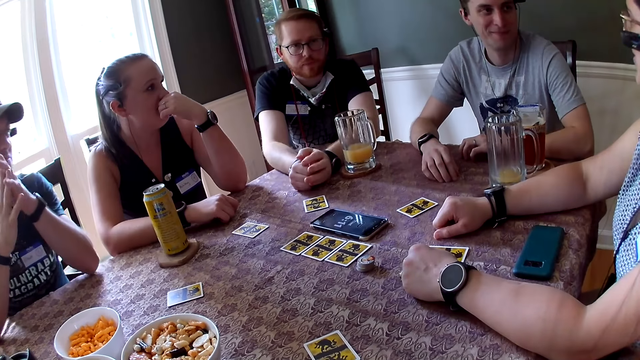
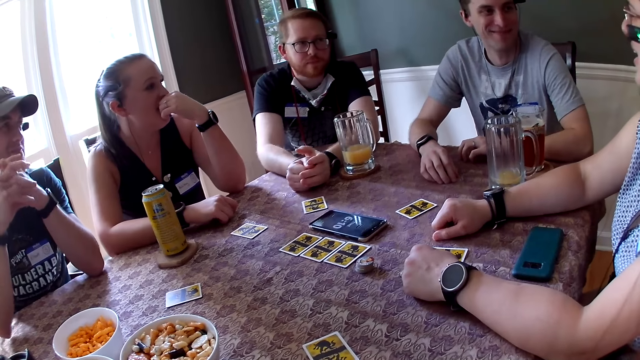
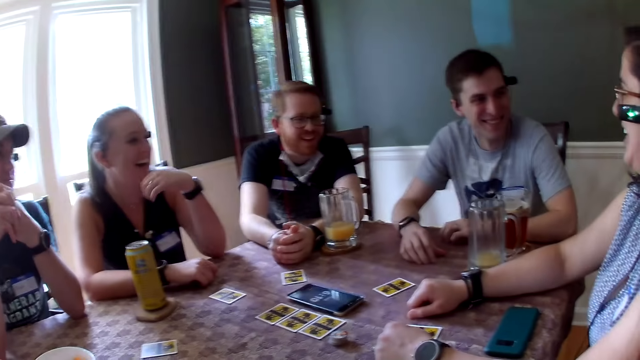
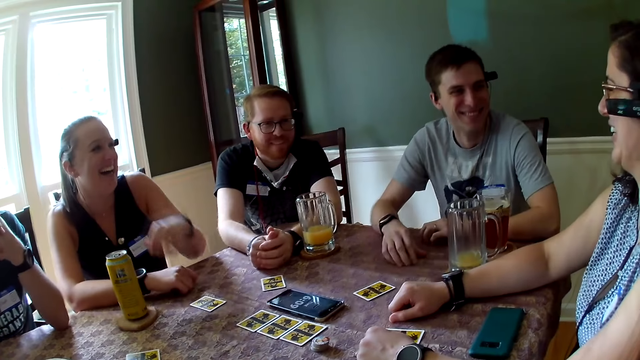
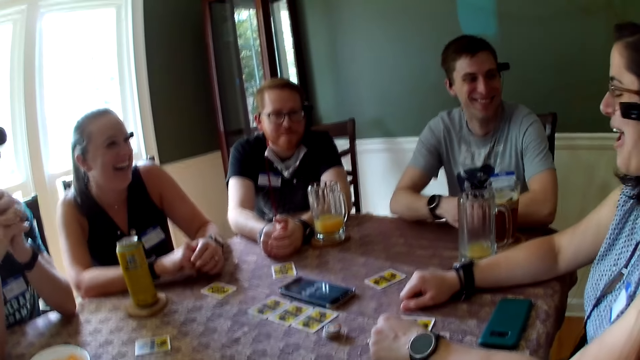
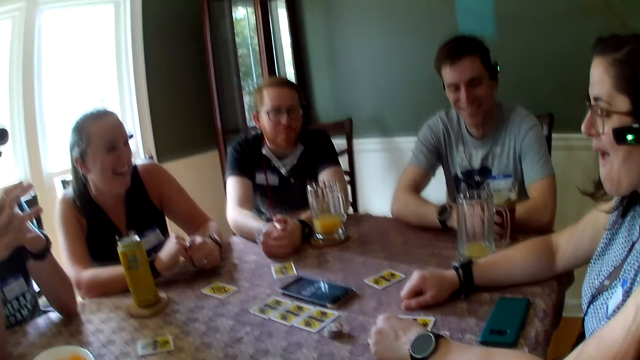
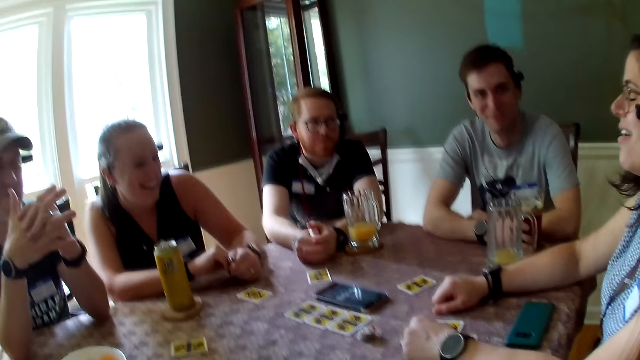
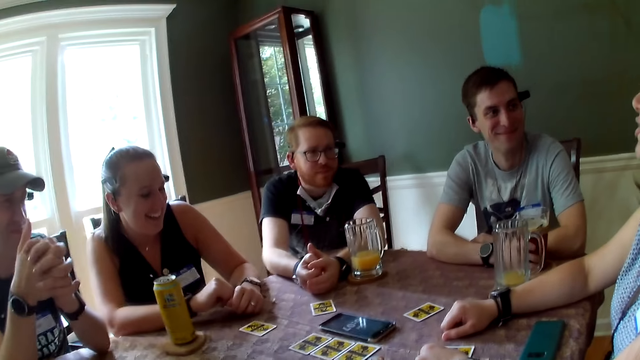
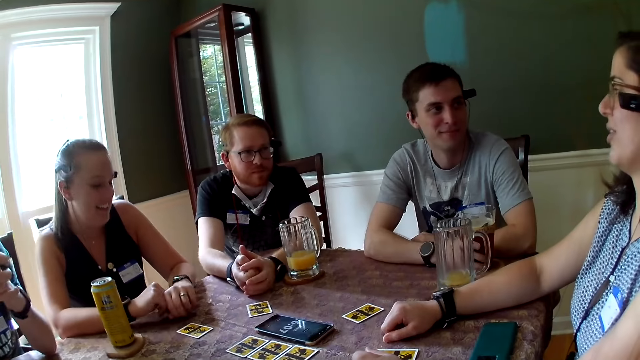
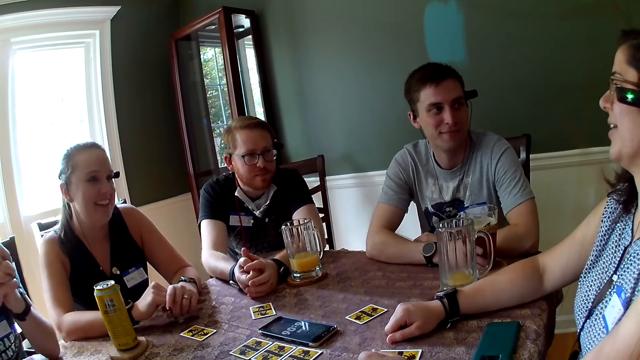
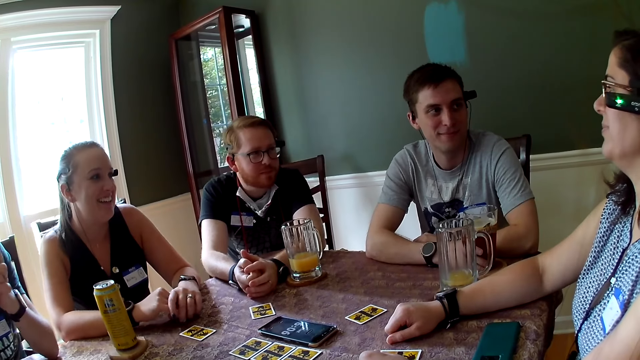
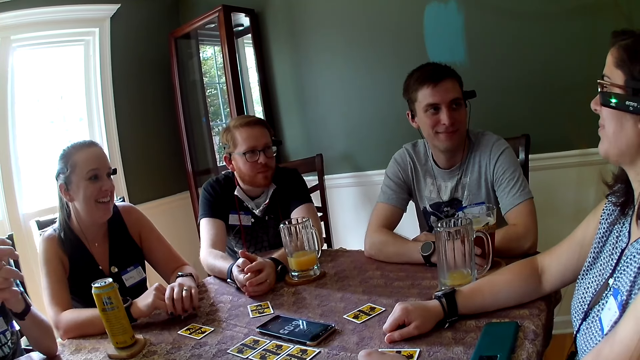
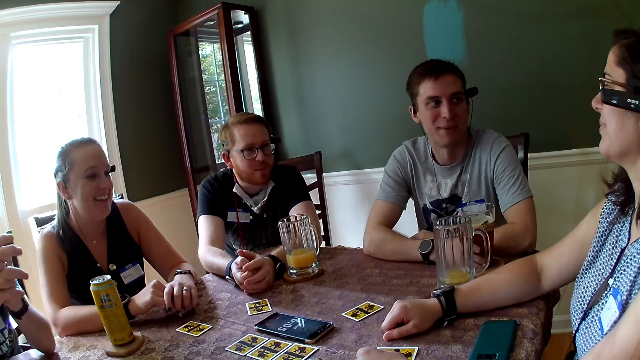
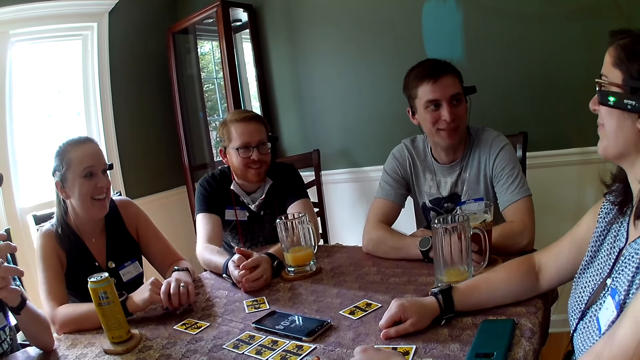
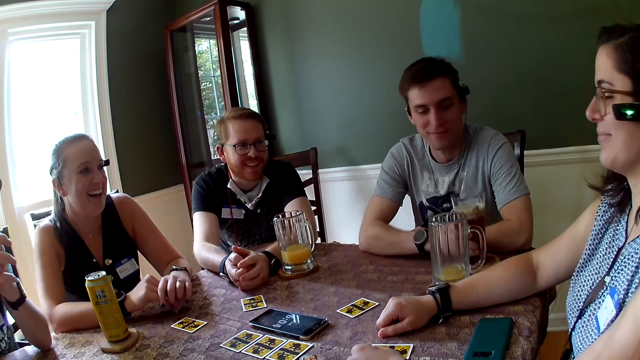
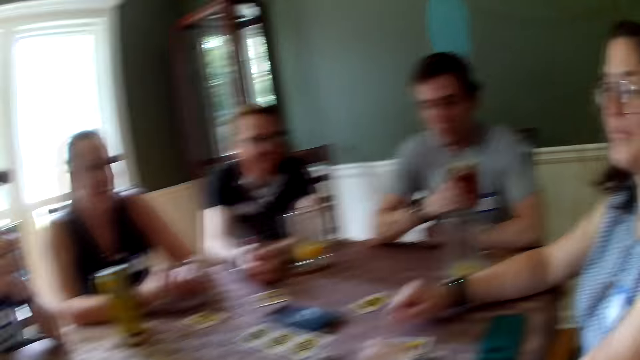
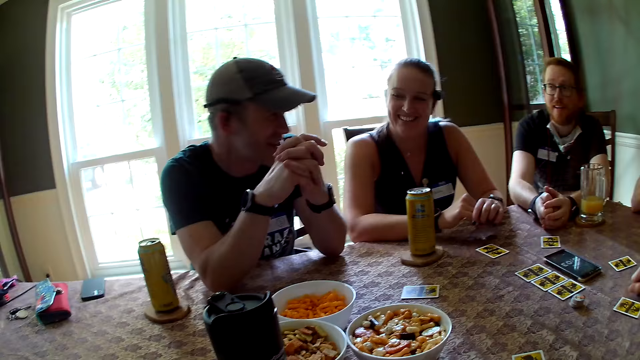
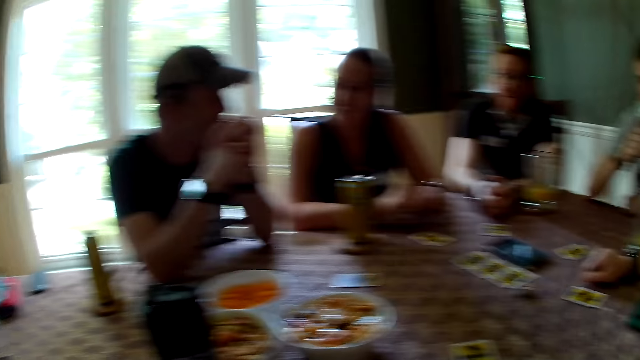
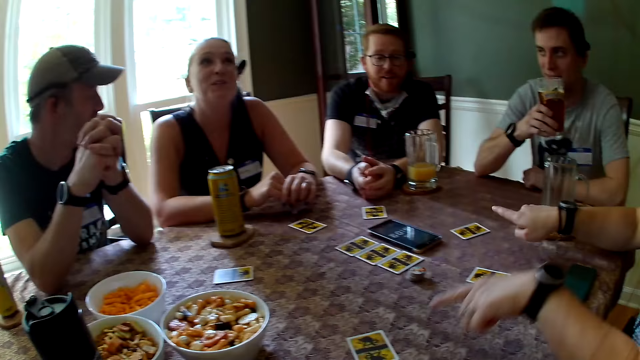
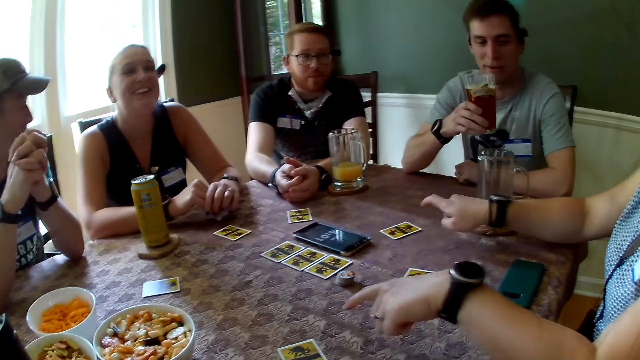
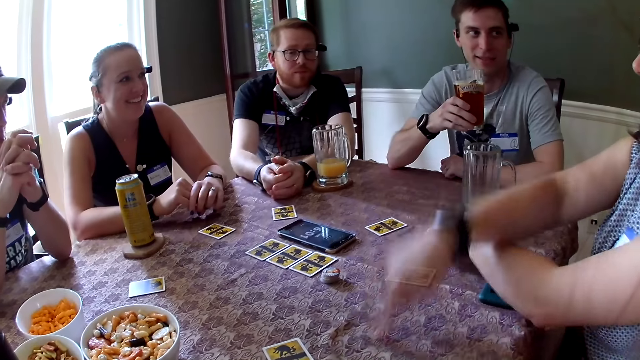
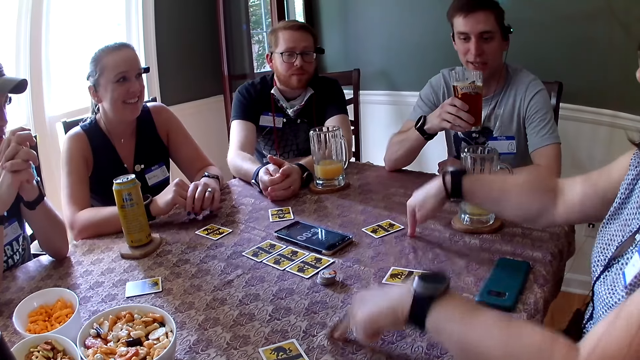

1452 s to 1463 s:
A person puts the hand on the table. A woman laughs. The camera wearer laughs with the group of people at the table. Another woman laughs with the group of people at the table. A man smiles. Another man laughs. Another person moves the hand on the table. A third person moves the hand on the table. The first woman speaks to the second man. The first man speaks to the first woman. A third man speaks to the group of people at the table. The other woman laughs. The second man carries the cup of juice from the tables with his right hand. The third person drinks the juice in the glass. The first man speaks to the first woman. The other woman speaks to the third man. A fourth person moves the hand on the table. The first woman describes the game on the table with her hands to the group of people on the table.

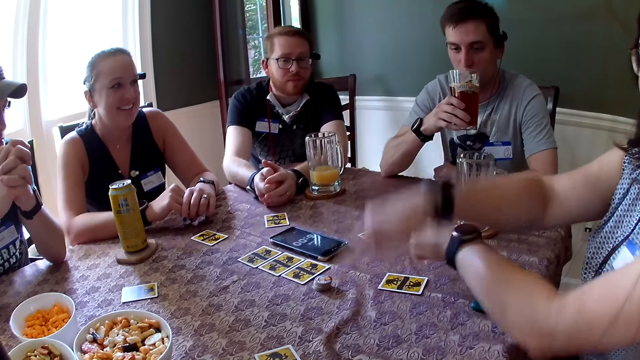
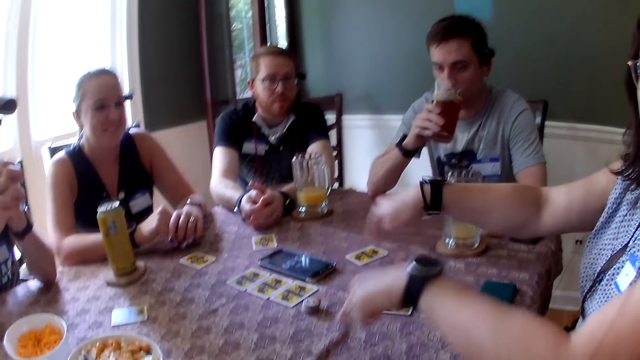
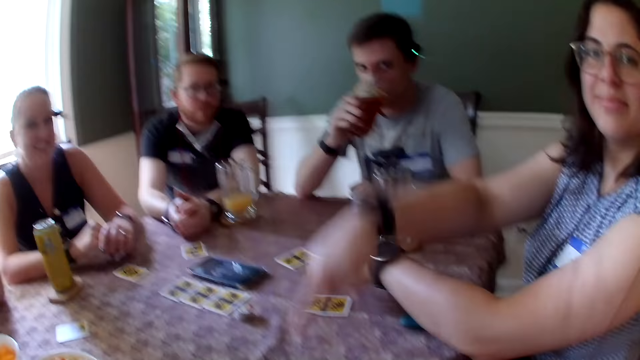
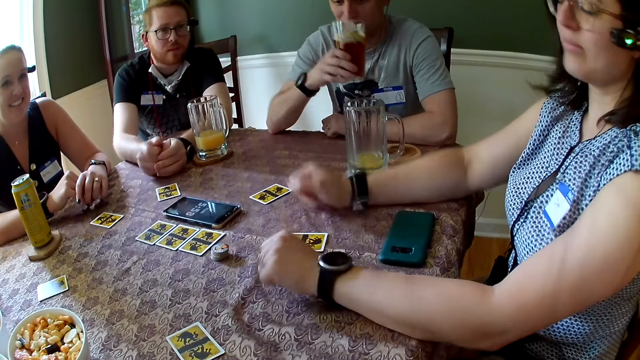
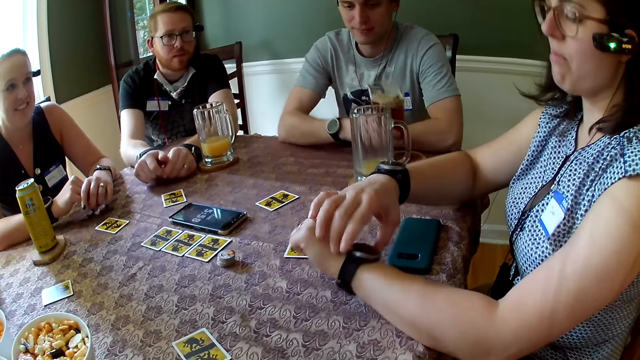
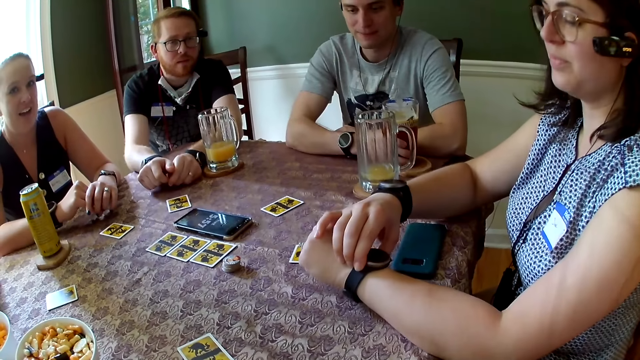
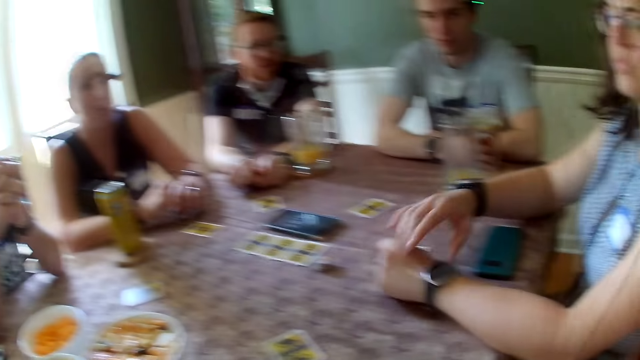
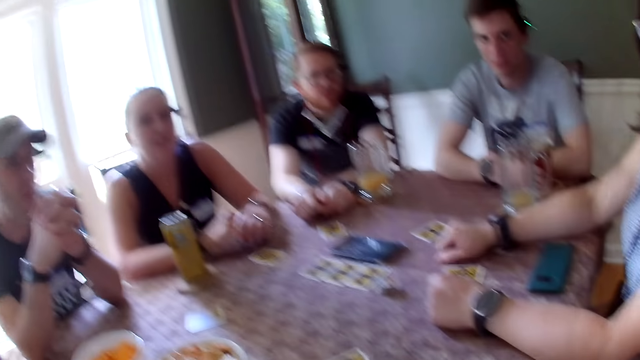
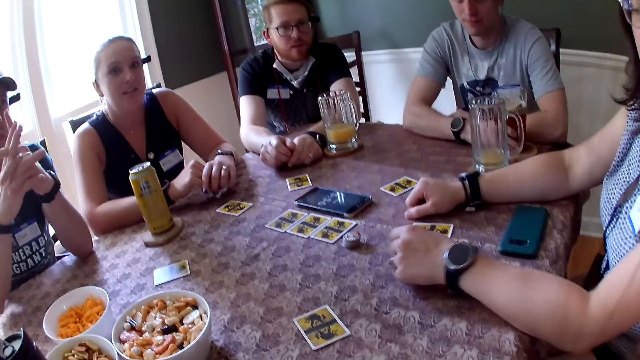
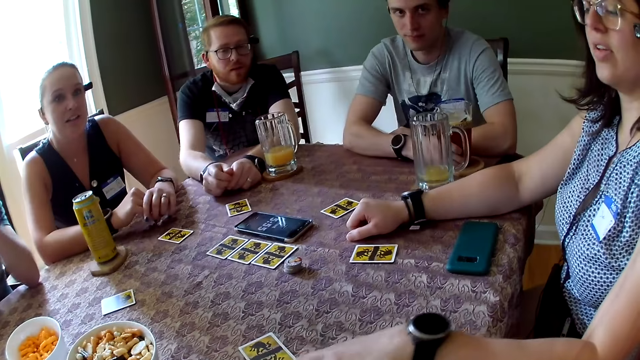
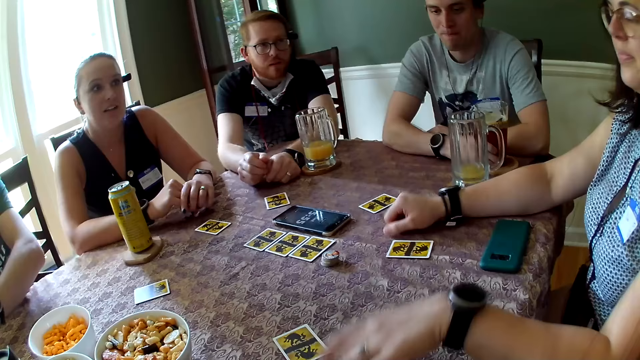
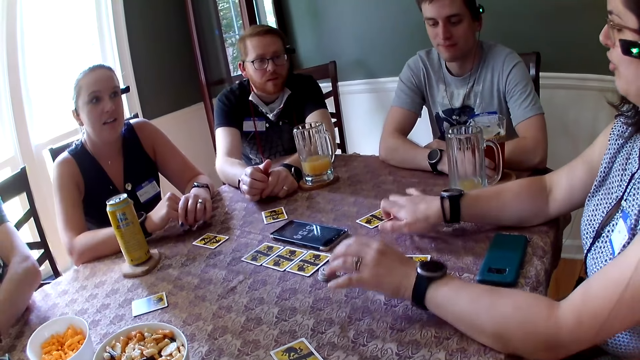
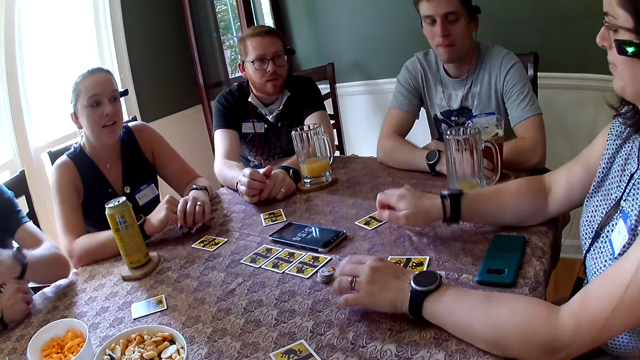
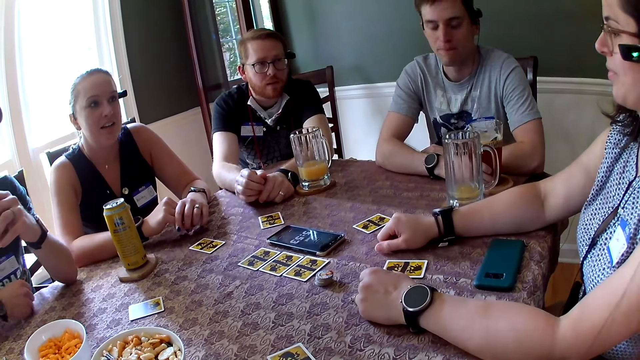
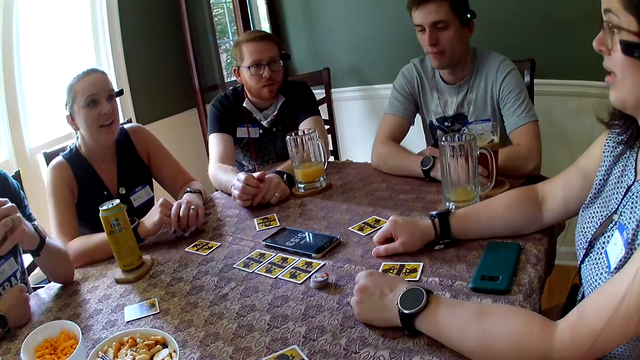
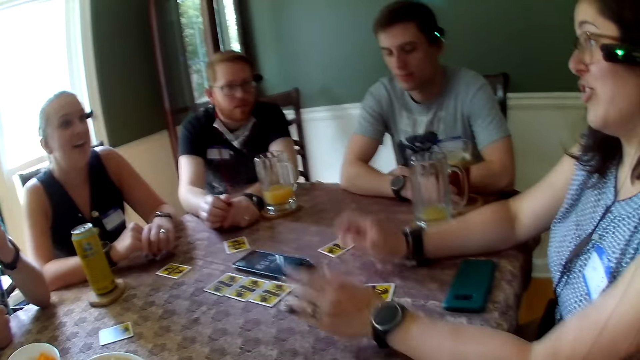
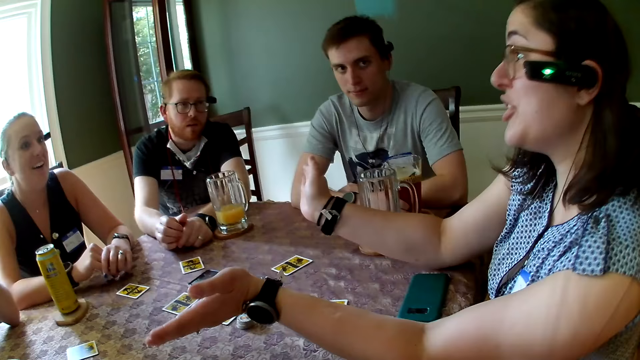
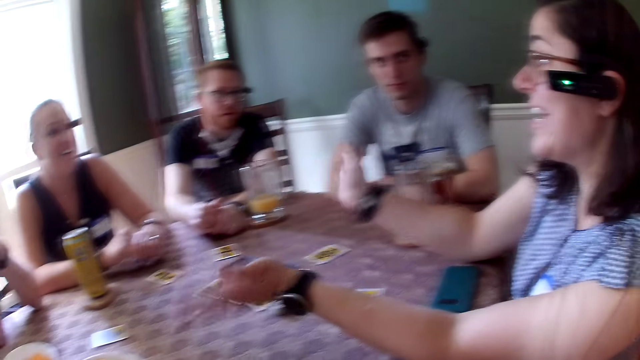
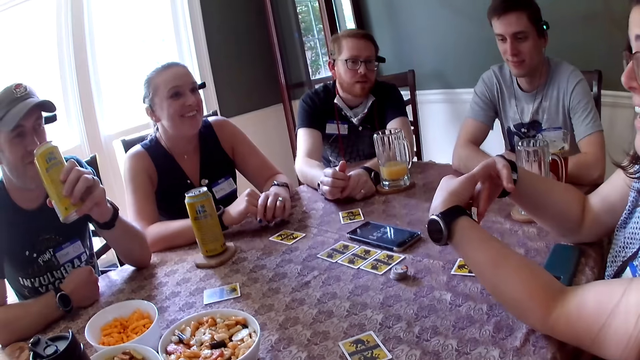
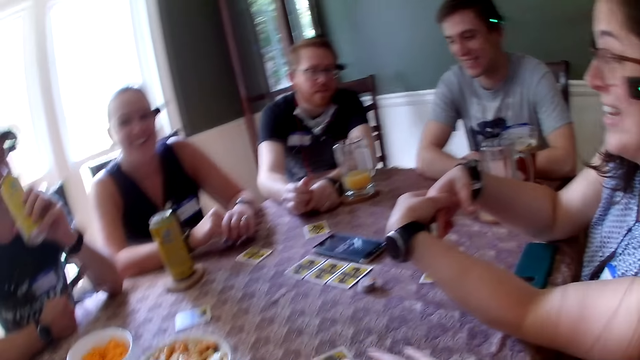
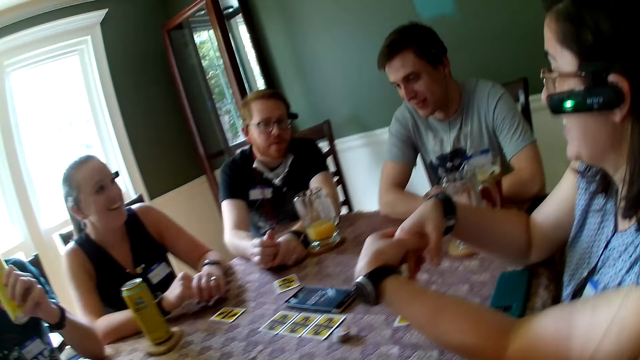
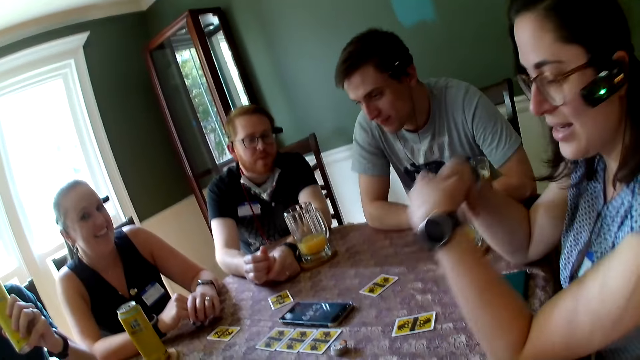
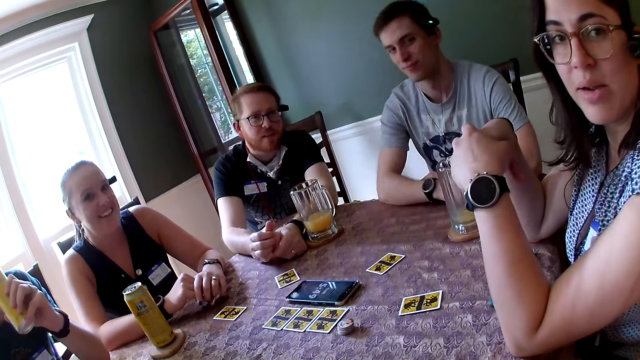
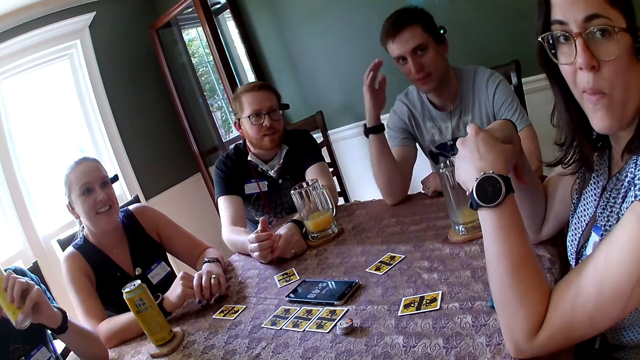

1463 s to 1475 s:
A man drinks the juice in his right hand. The camera wearer speaks to a woman. The man drops the juice in his right hand on the table. The woman interacts with the camera wearer with her head. Another woman speaks to the camera wearer. The camera wearer speaks to the group of people at the table. The first woman speaks to the camera wearer. The first woman speaks to the man. A person moves the hand to the can of juice. Another man carries the cup of juice from the table with his left hand. The camera wearer speaks to the group of people at the table. The first woman speaks to the other man and the other woman. Another person opens both hands on the table. The other person holds the hands together. The first man speaks to the group of people at the table. The first person holds the can of juice. The camera wearer speaks to the group of people at the table. The first person drinks the juice.
